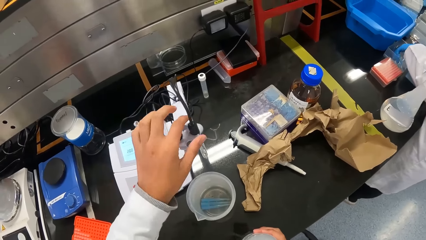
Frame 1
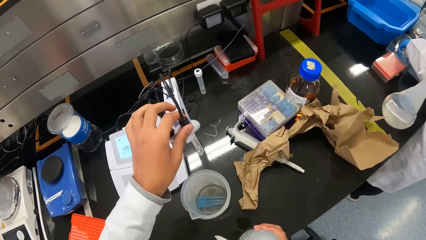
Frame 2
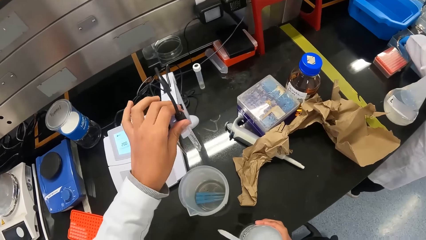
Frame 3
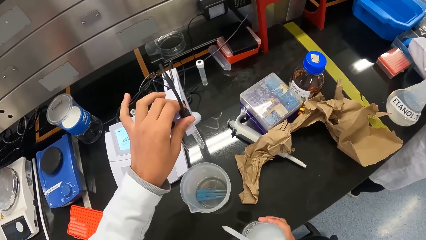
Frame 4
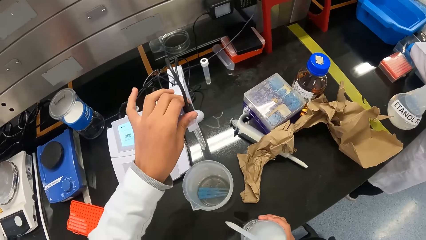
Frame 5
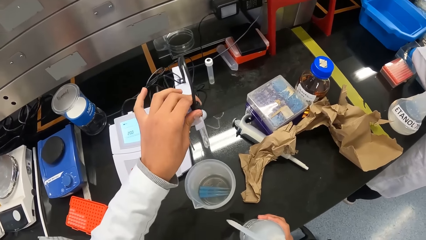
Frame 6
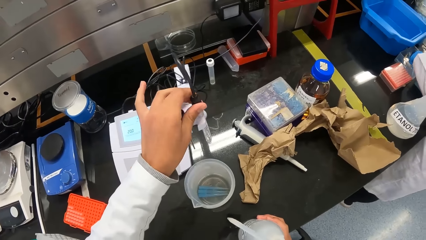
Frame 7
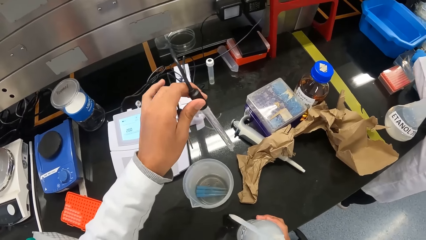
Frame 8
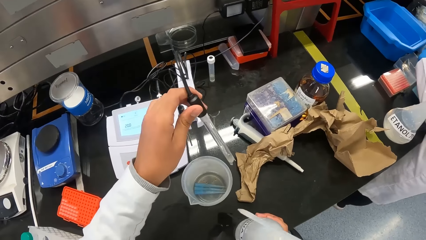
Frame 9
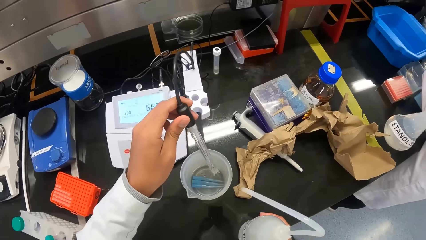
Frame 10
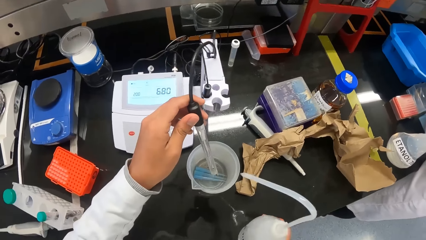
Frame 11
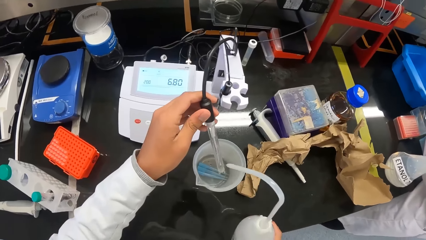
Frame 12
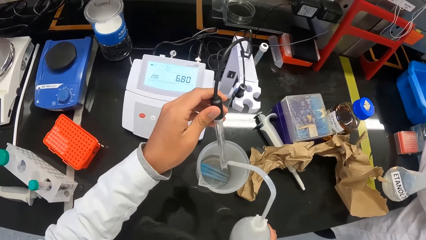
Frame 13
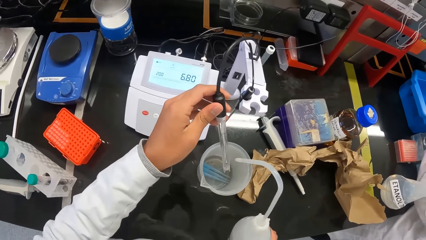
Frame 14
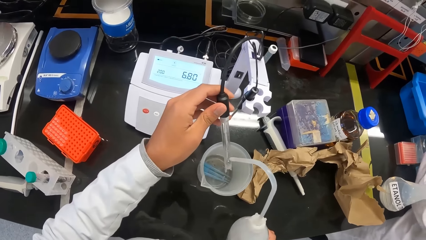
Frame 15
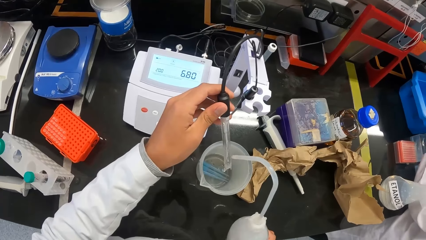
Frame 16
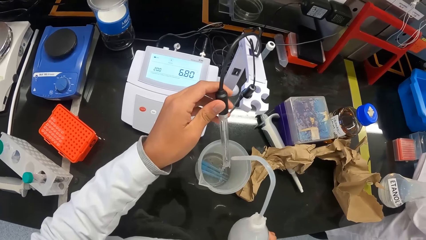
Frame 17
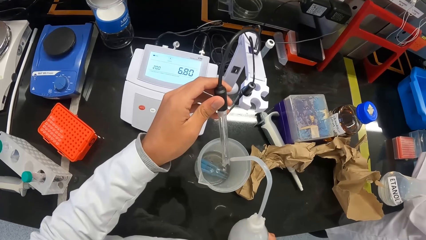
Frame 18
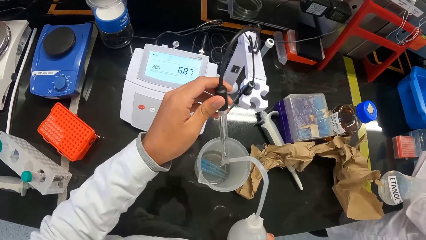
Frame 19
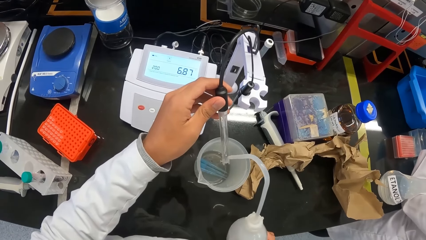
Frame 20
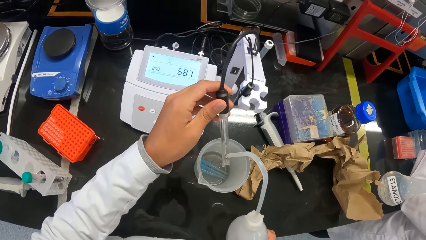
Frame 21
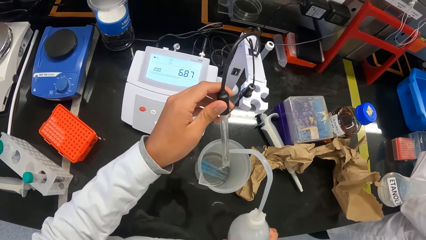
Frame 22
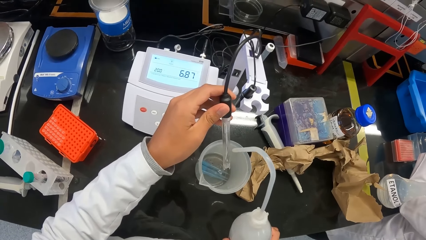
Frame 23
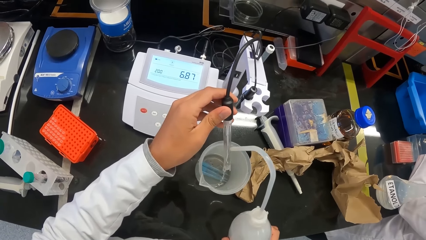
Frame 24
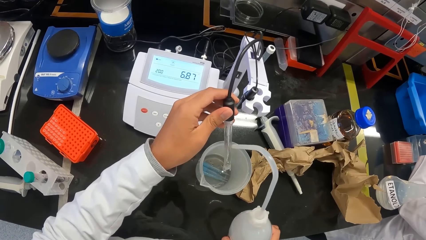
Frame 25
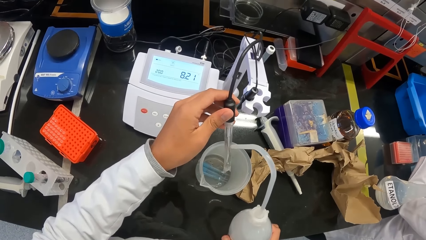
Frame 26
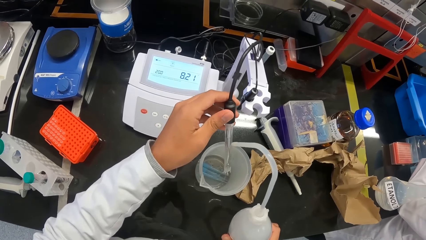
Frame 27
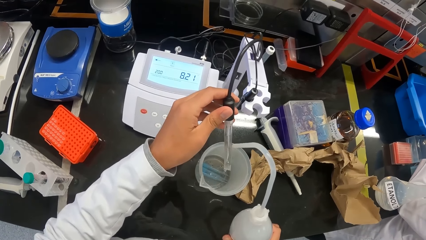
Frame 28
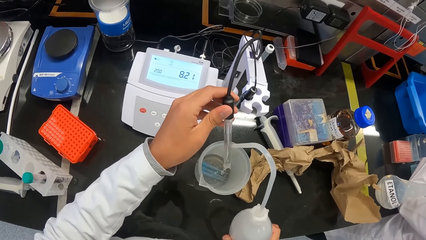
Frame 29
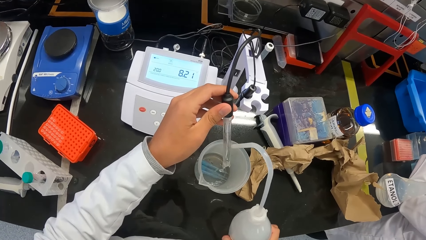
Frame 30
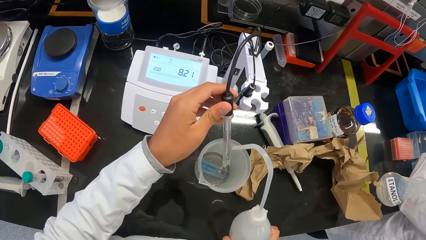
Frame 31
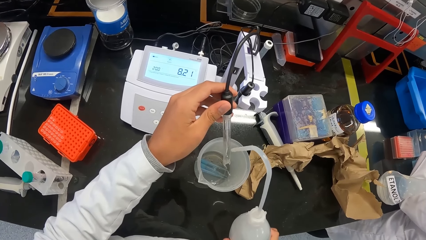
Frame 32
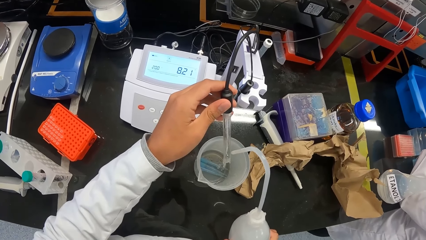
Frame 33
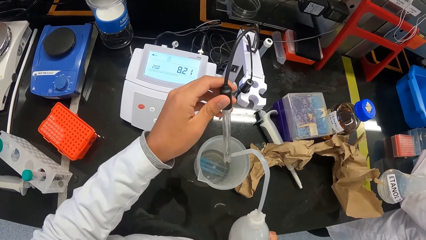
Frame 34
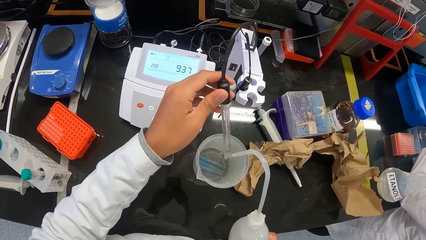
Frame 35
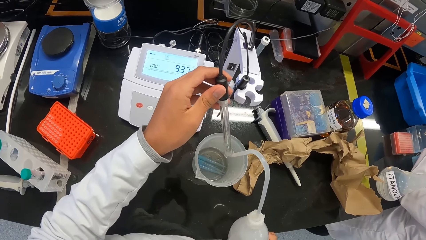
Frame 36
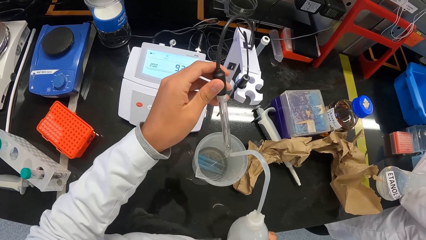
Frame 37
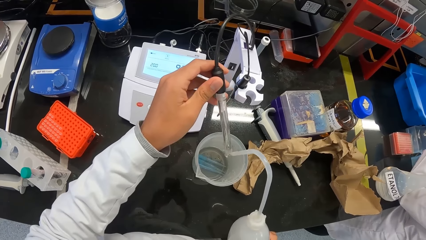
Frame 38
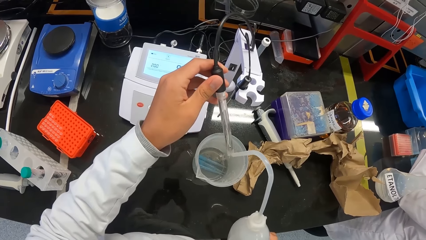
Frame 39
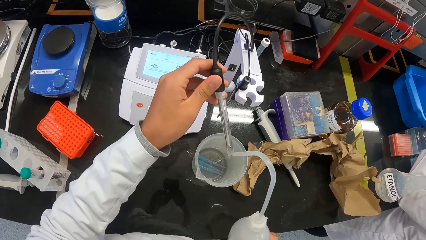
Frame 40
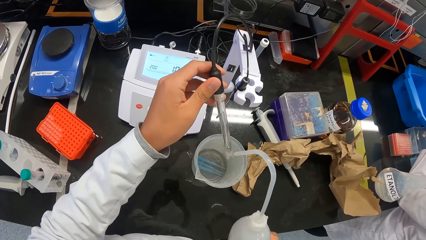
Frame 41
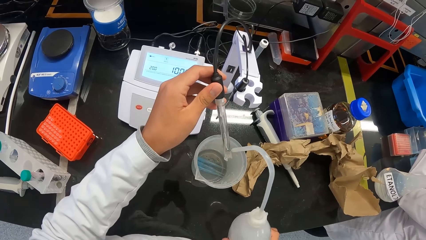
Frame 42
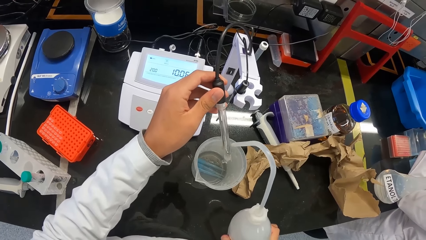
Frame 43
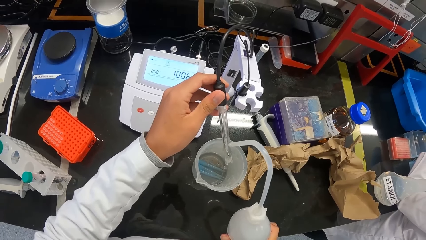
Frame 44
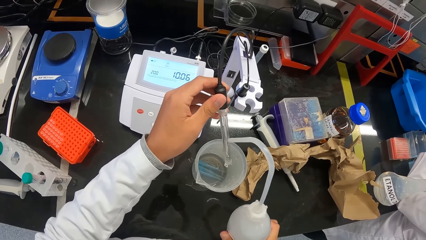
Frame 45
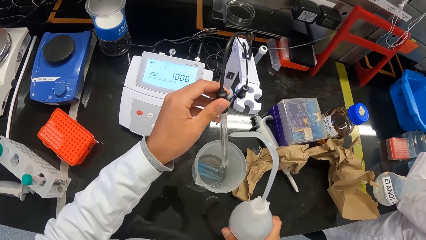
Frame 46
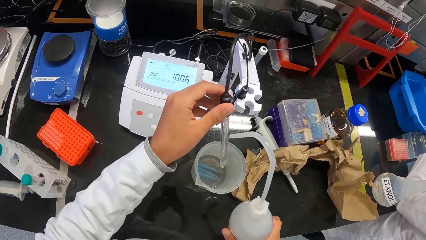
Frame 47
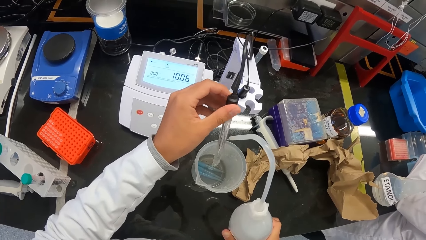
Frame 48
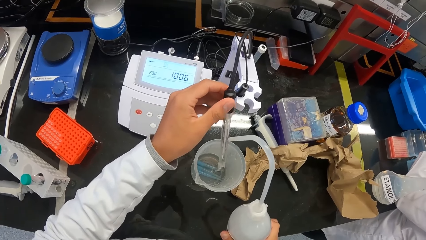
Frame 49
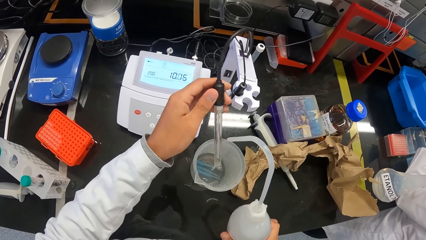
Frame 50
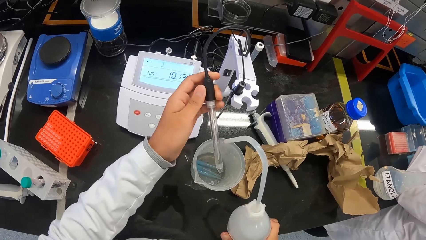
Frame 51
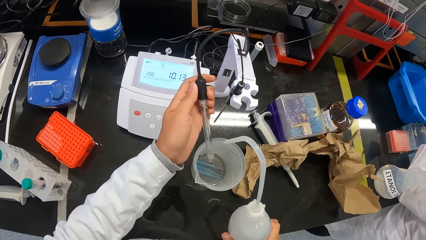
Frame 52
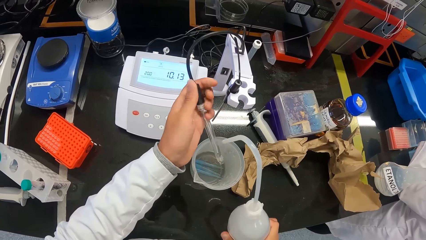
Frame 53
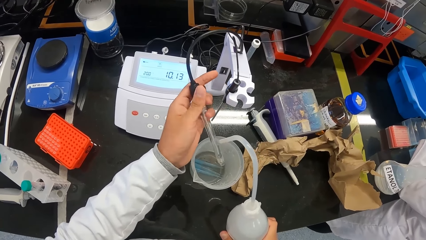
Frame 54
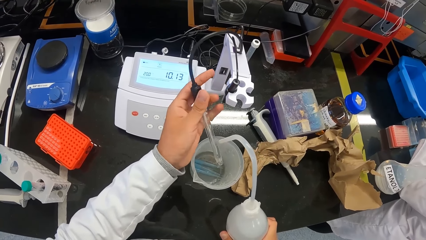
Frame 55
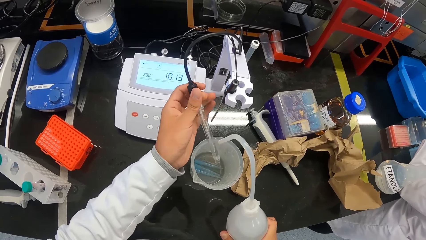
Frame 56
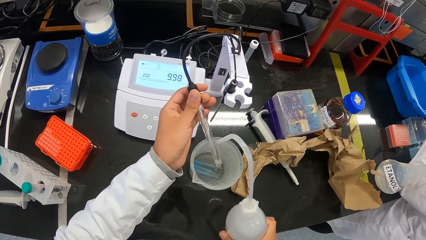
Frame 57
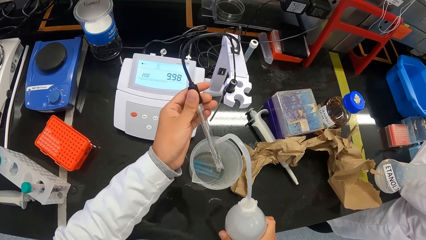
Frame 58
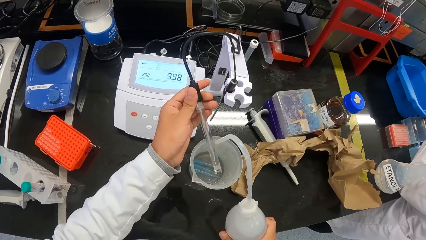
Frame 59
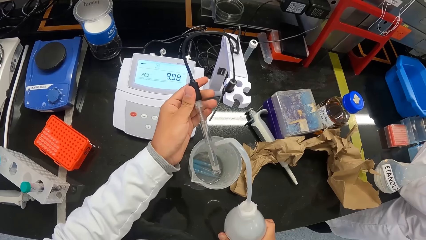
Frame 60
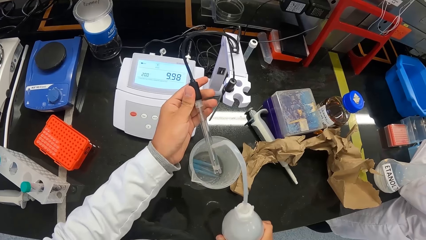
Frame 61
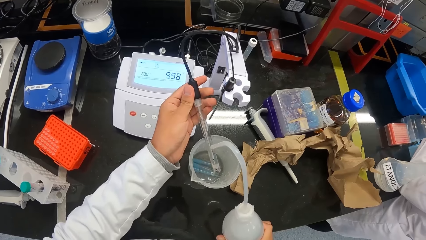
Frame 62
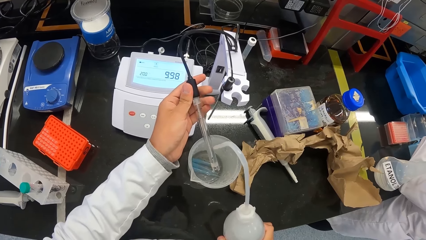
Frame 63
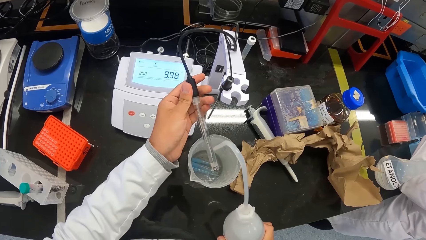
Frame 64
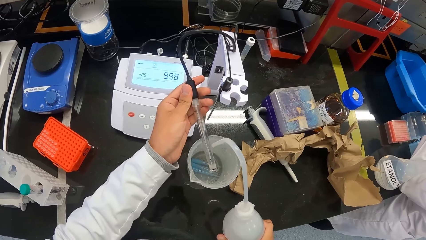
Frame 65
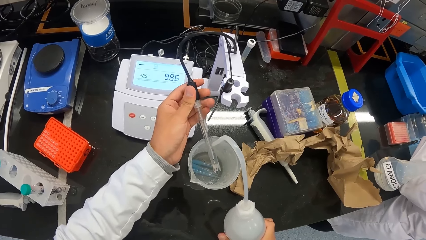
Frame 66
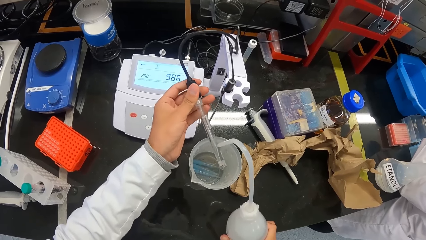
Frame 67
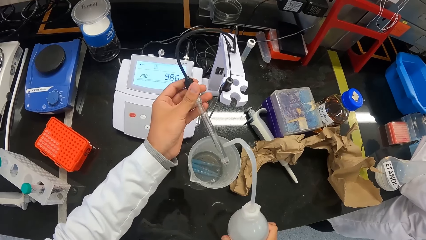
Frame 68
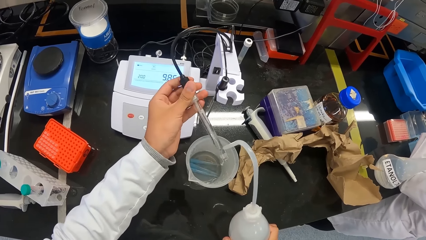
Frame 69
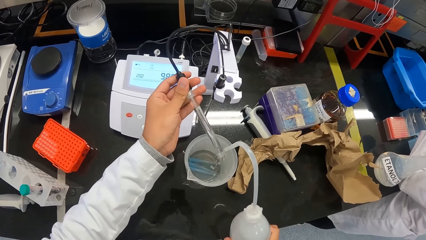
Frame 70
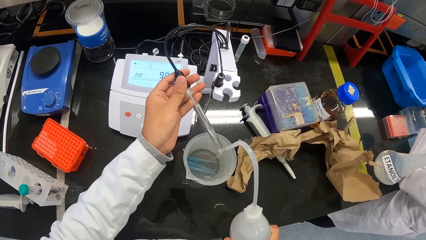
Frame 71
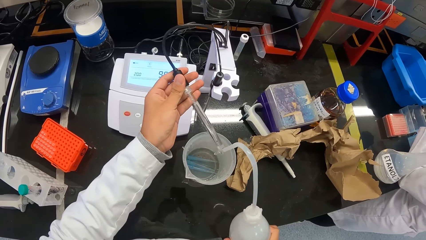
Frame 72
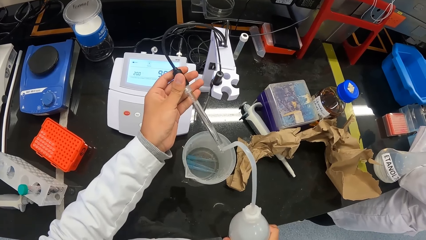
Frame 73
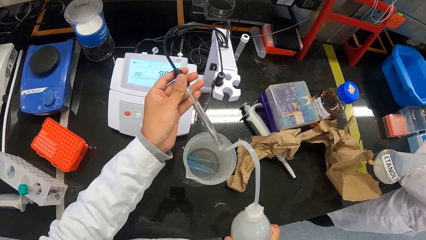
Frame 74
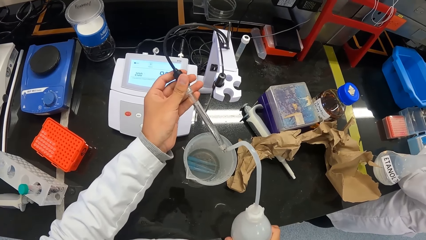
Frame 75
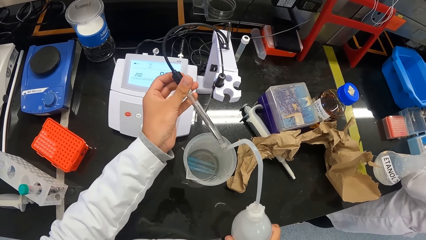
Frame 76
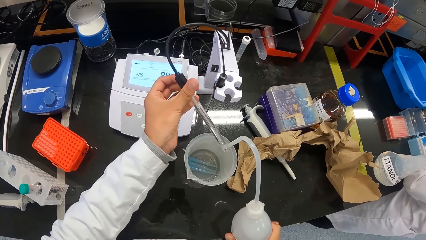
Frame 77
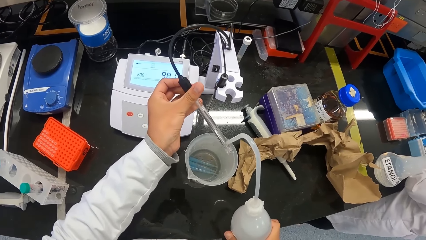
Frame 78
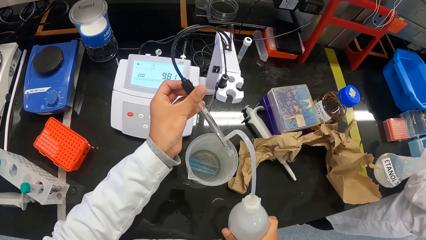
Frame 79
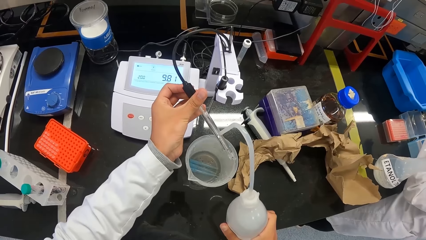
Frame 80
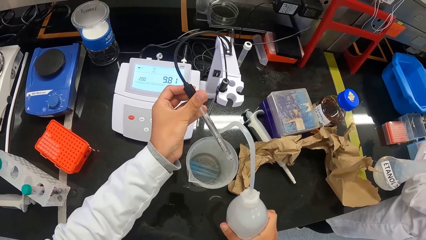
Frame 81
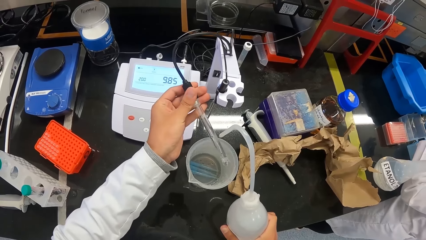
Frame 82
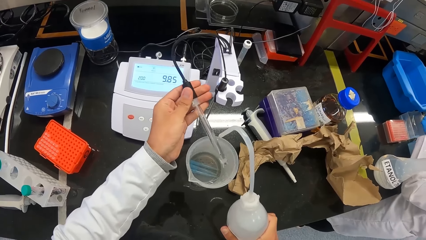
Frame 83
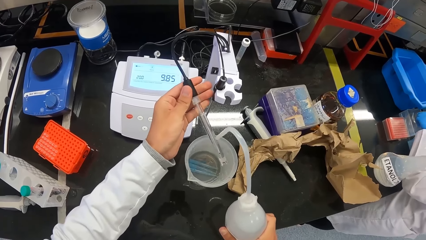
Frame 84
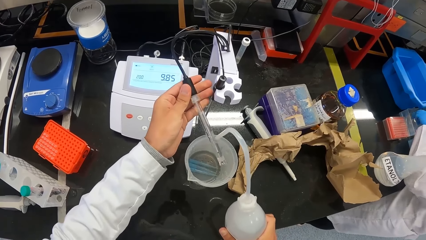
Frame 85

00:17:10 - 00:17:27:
A woman picks some test tubes from a container on the workstation with her left hand. The camera wearer pulls the electrode from the electrode holder of the pH meter with his left hand. He cleans the test tube. He rinses the electrode in his left hand with the wash bottle in his right hand into the beaker on the workstation.
